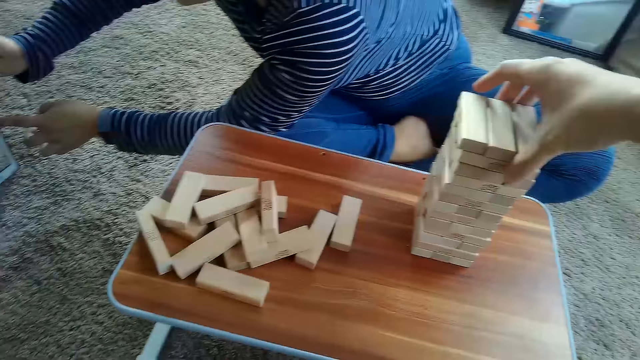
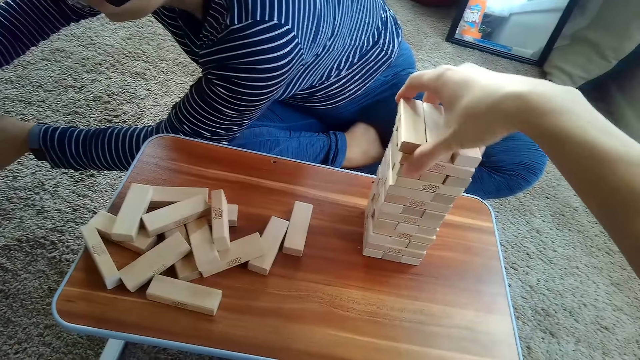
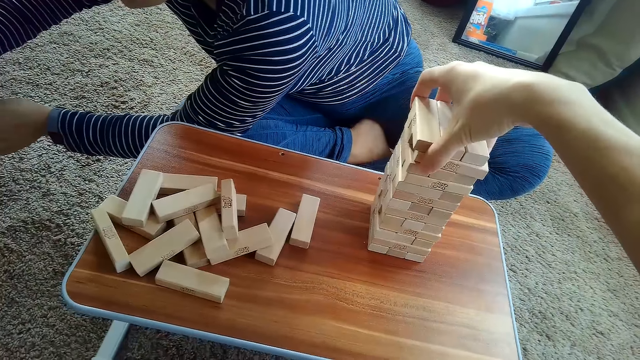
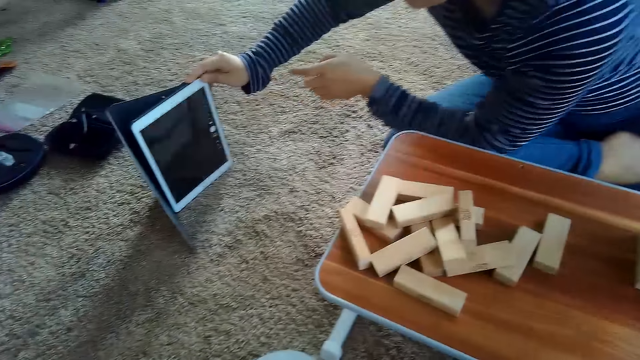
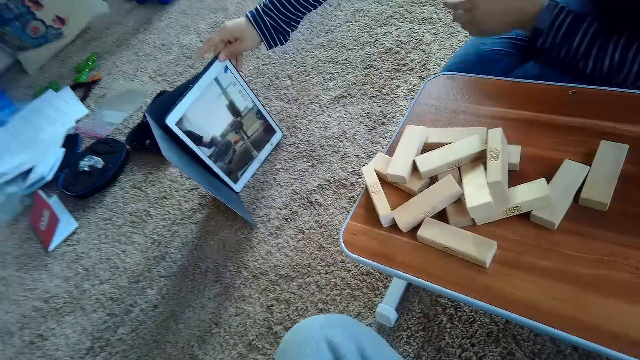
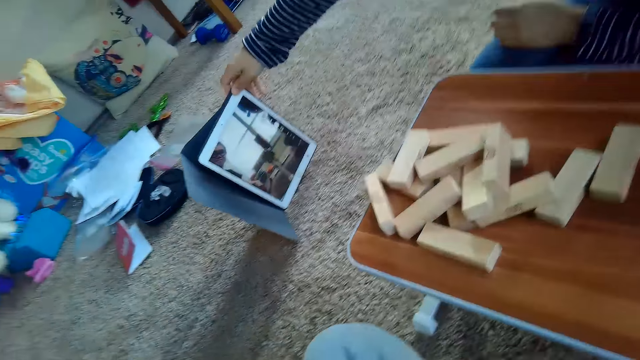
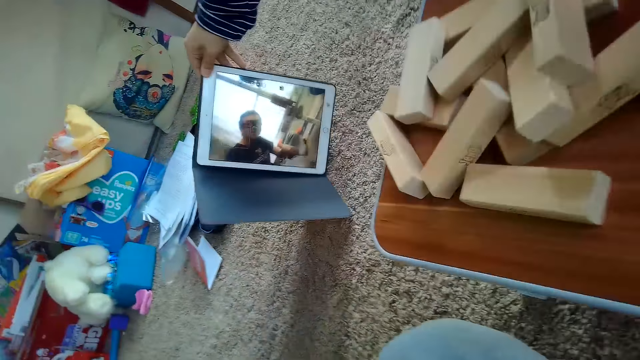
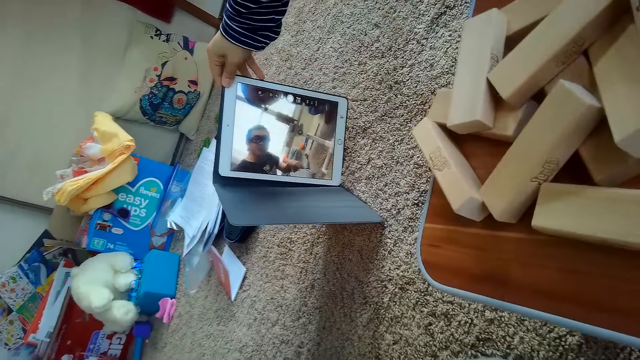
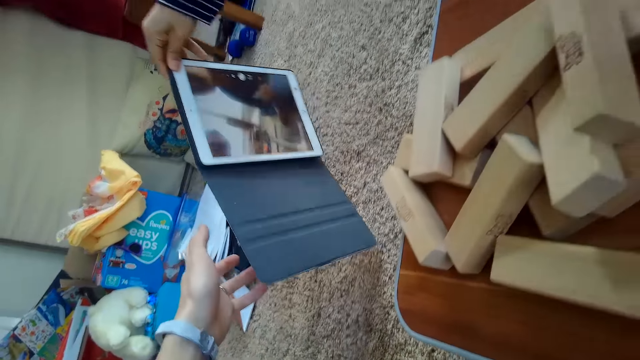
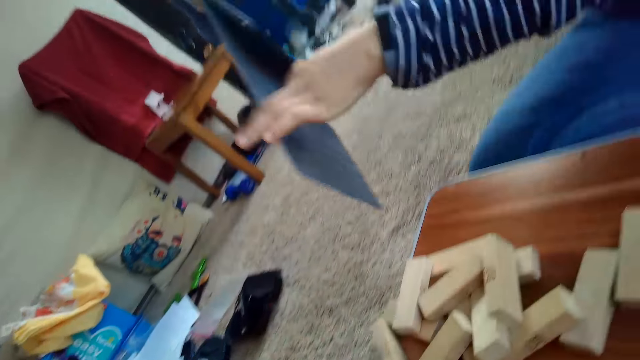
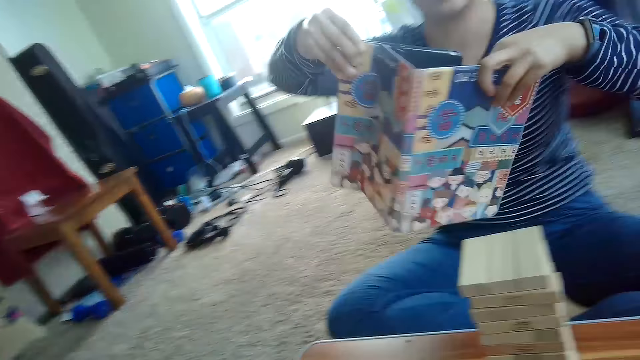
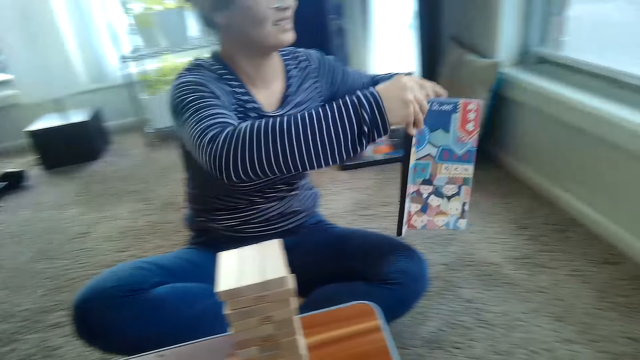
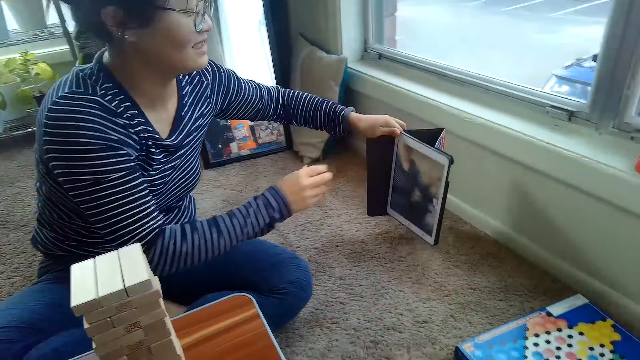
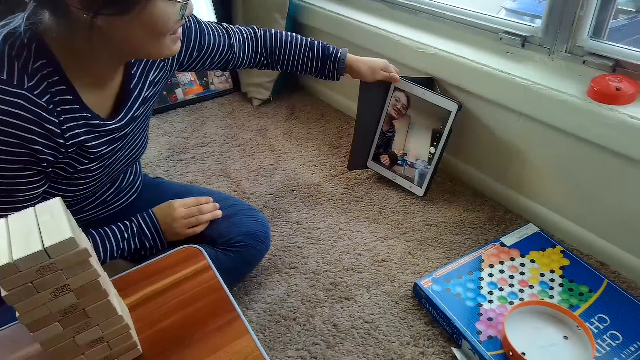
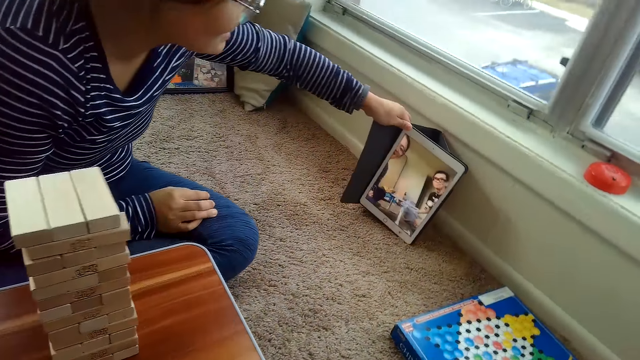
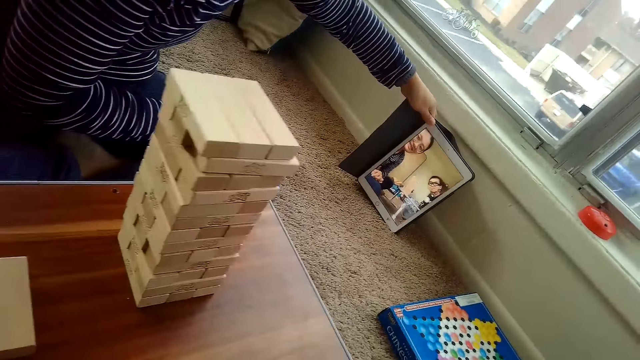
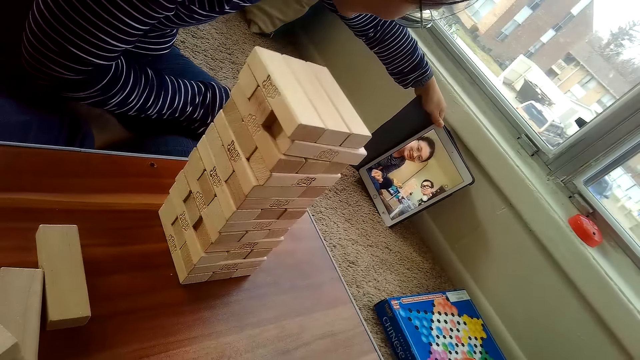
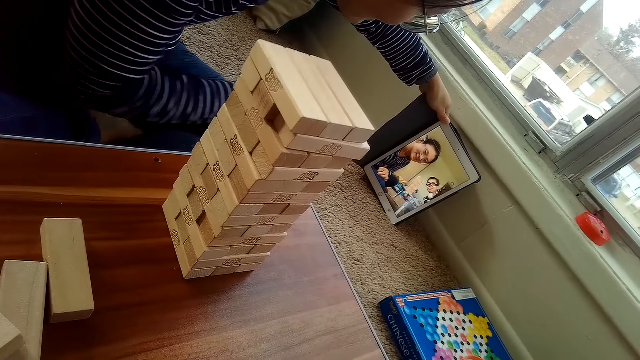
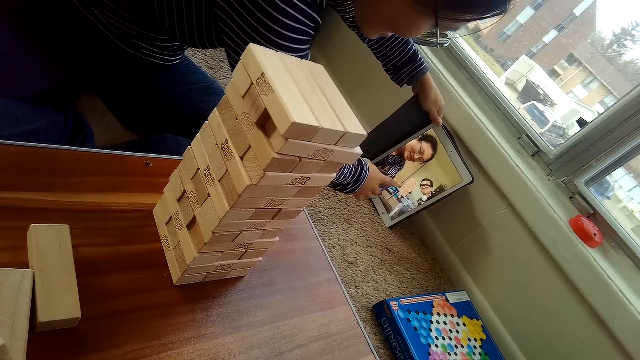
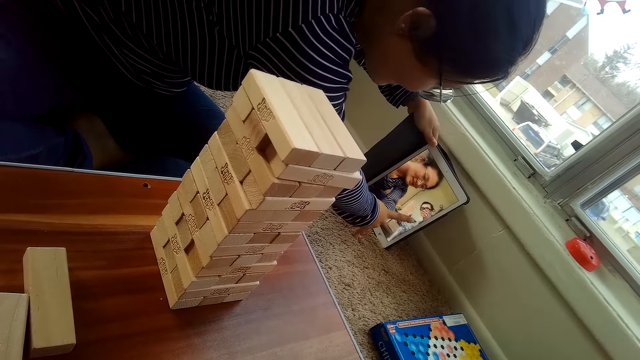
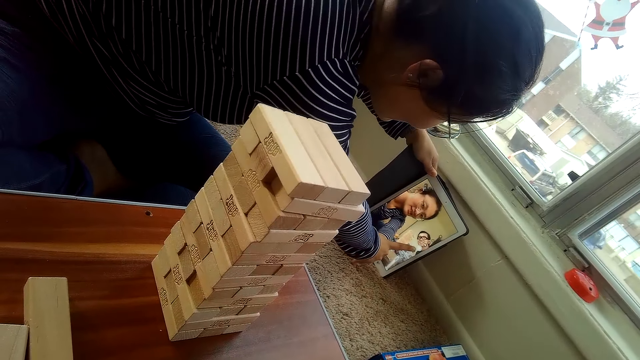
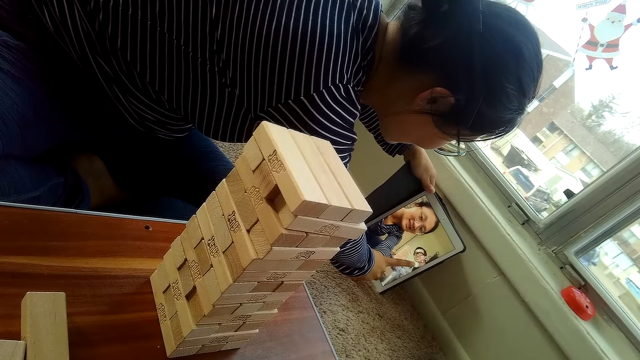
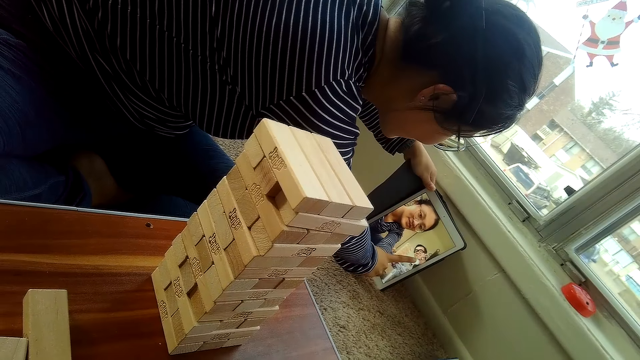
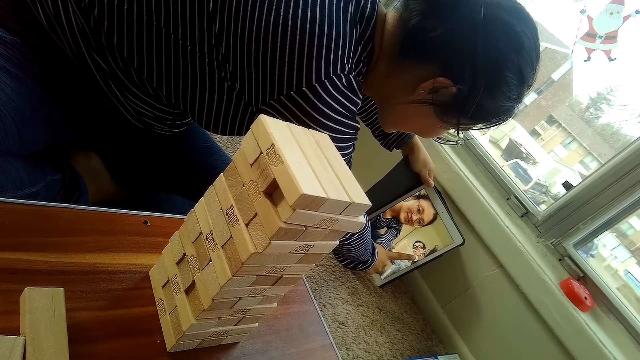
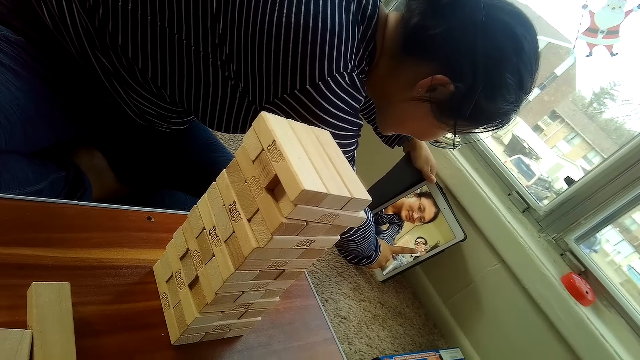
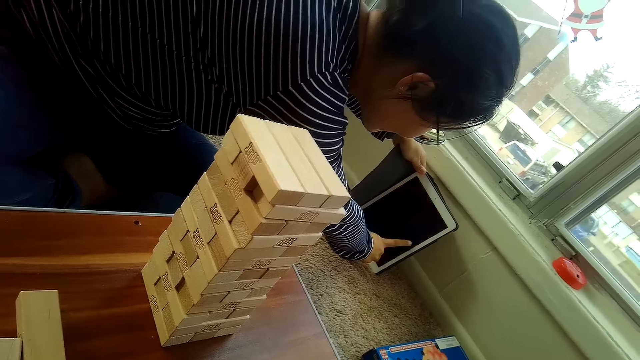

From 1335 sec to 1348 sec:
A woman touches the tablet on the floor with her left hand. The camera wearer adjusts the arranged jenga blocks on the table with his right hand. The woman takes a picture. The woman lifts the tablet from the floor with her left hand. The camera wearer stretches his hands. The woman holds the tablet cover case with her left hand. The woman moves the iPad. The woman places the tablet on the floor beside the wall with her right hand. The woman holds the iPad. The woman touches the tablet on the floor beside the wall with her right hand. The woman takes a picture.

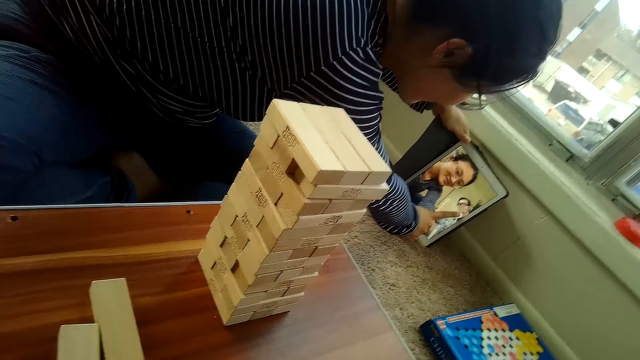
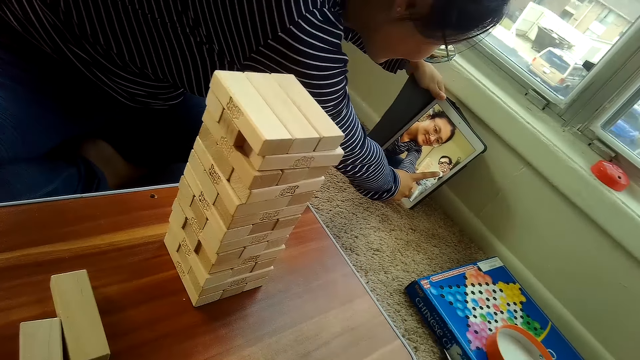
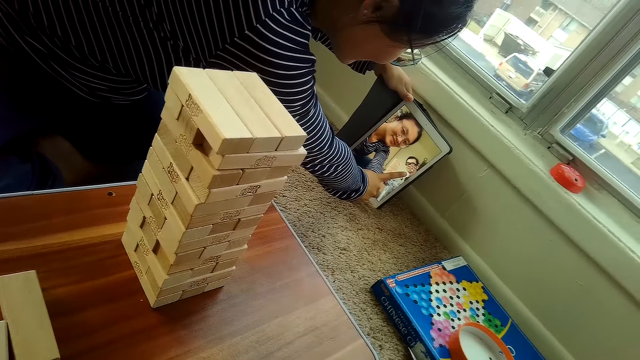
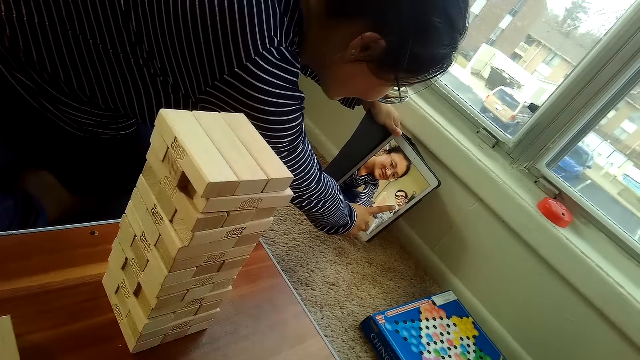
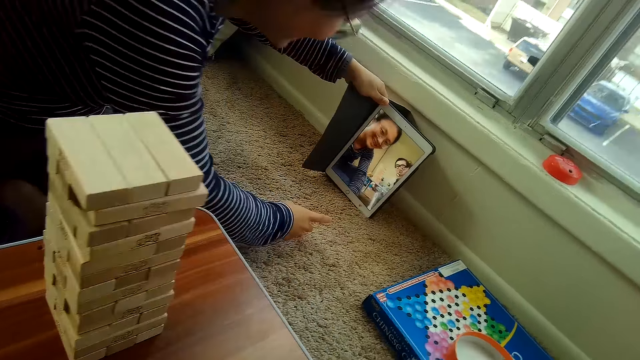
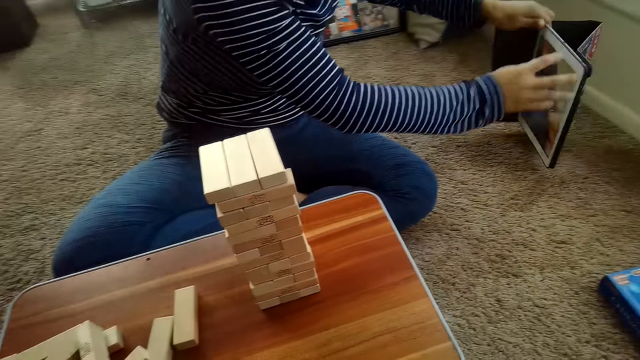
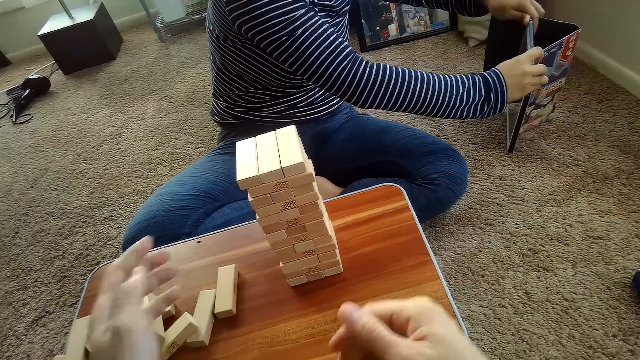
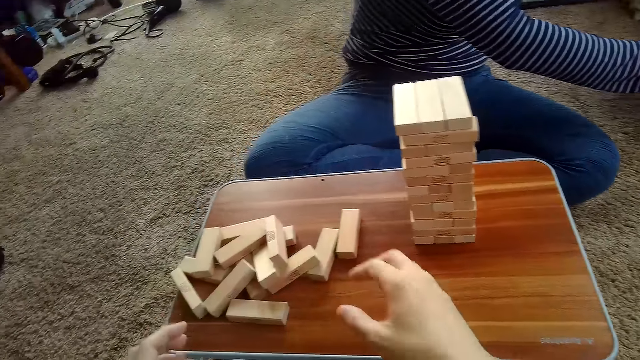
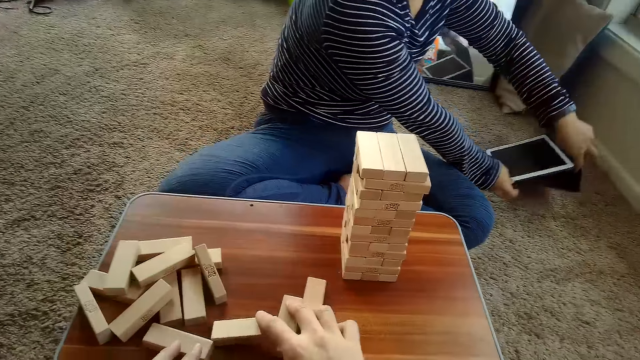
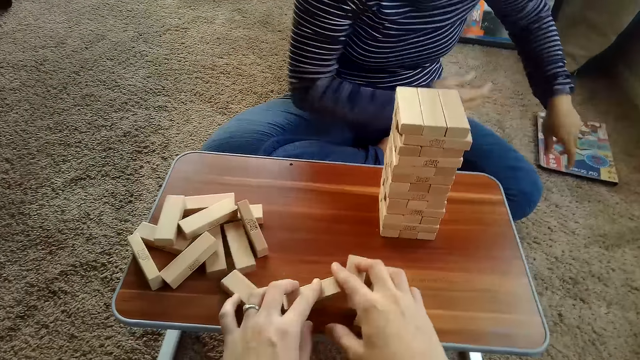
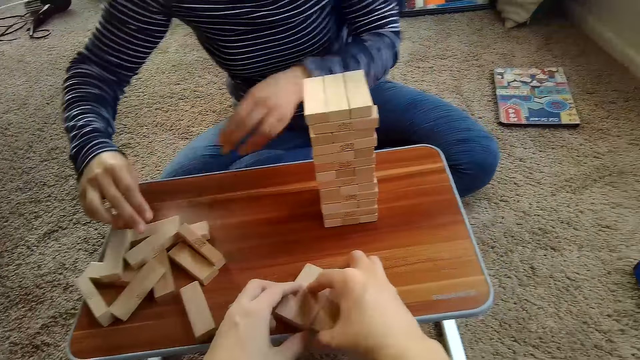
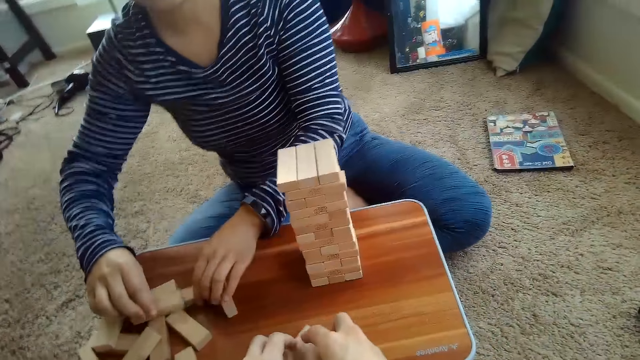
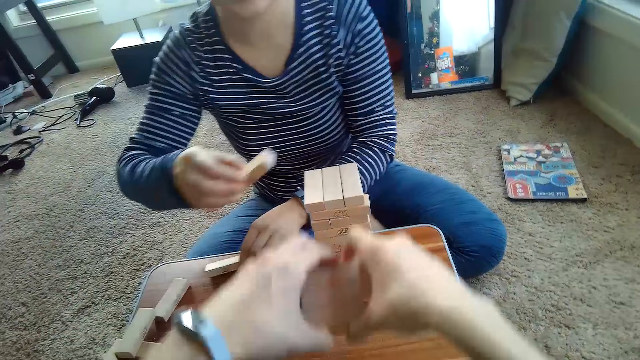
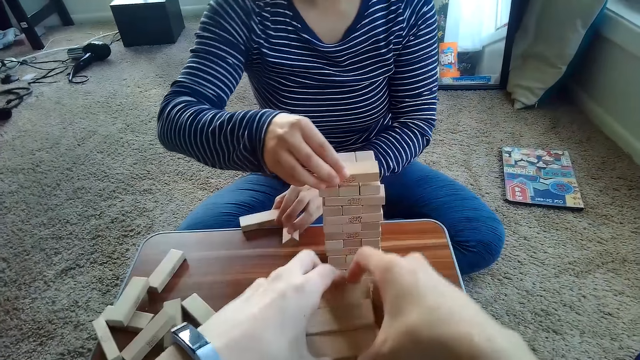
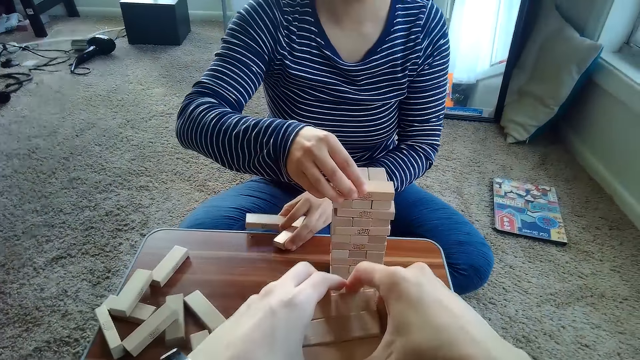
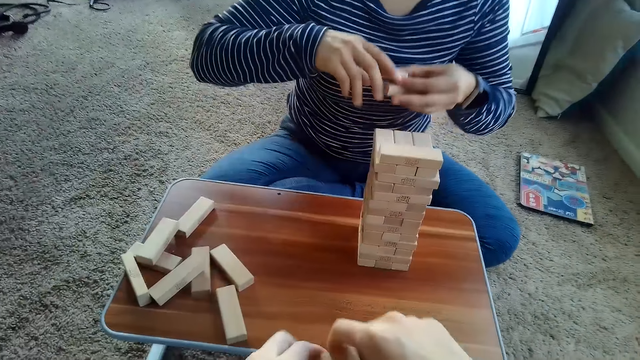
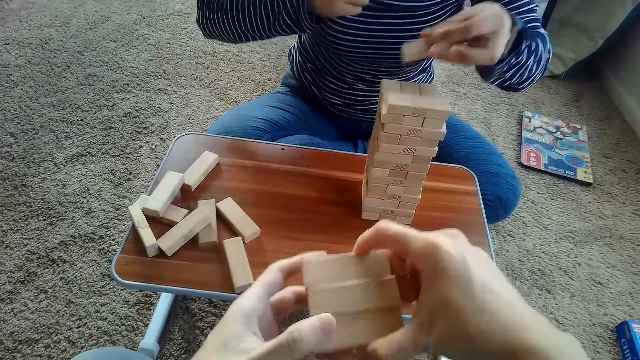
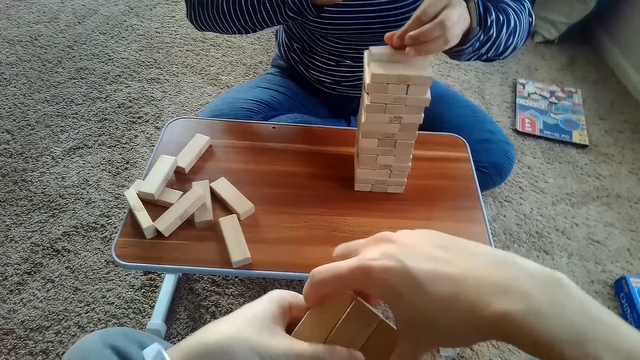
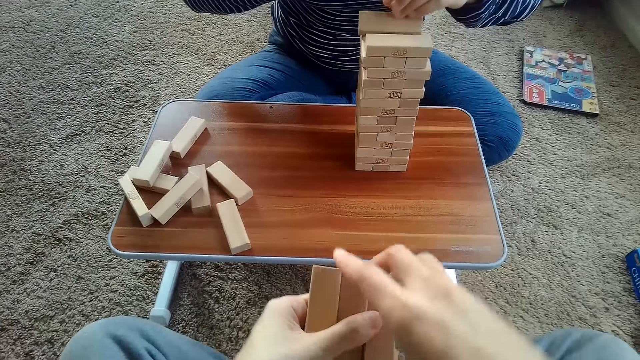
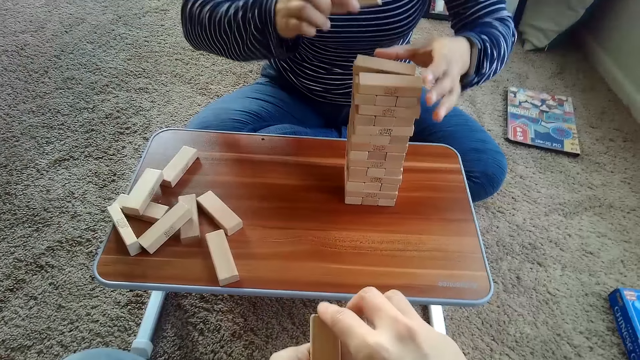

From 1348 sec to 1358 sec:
A woman takes the tablet from the floor beside the wall with her left hand. The woman moves the iPad. The camera wearer packs the jenga blocks on the table with both hands. He picks up the bricks. The woman packs the jenga blocks on the table with both hands. The camera wearer arranges the jenga blocks on the table with both hands. The woman picks up the bricks. The woman arranges the jenga blocks on the arranged jenga blocks with her right hand. The camera wearer aligns the jenga blocks in his hands.
